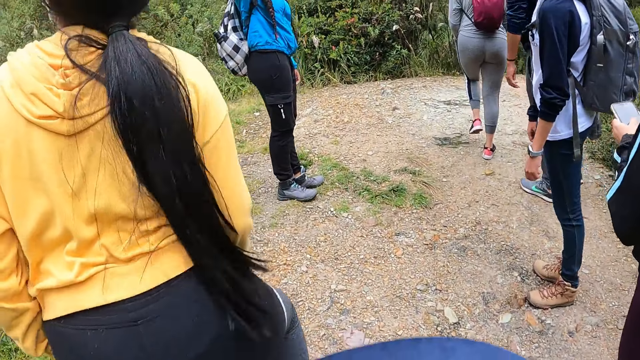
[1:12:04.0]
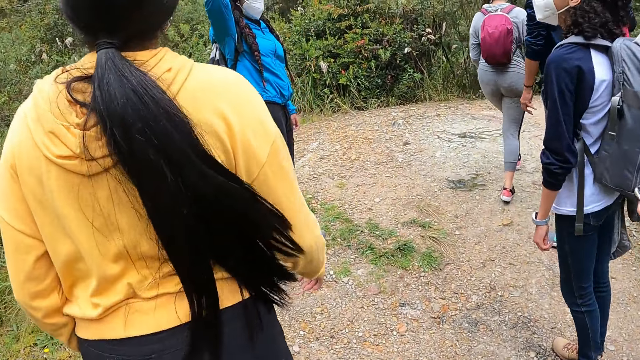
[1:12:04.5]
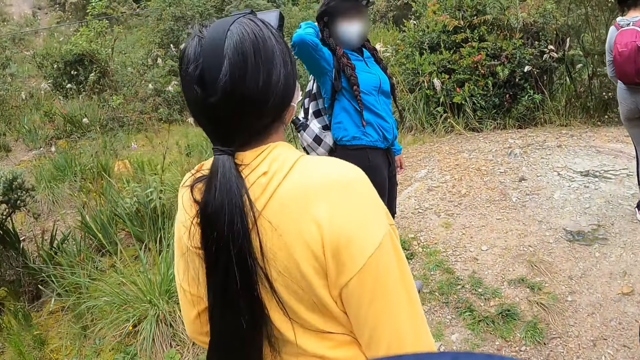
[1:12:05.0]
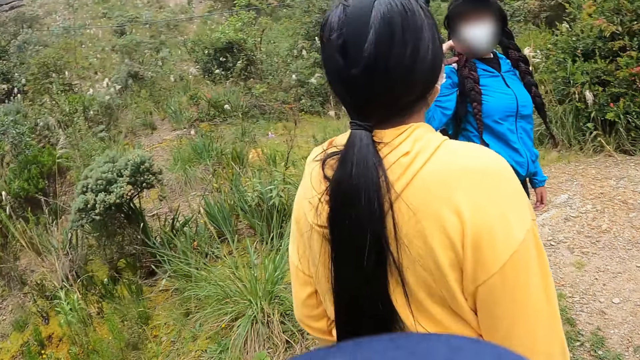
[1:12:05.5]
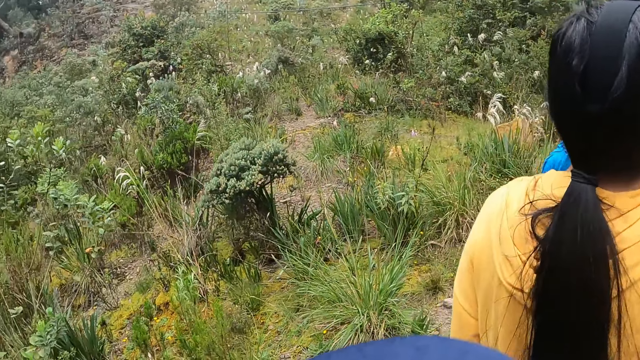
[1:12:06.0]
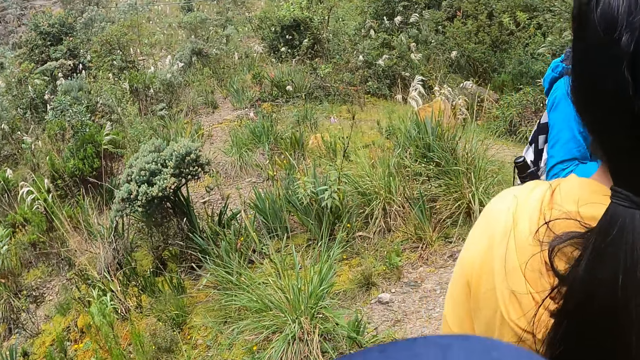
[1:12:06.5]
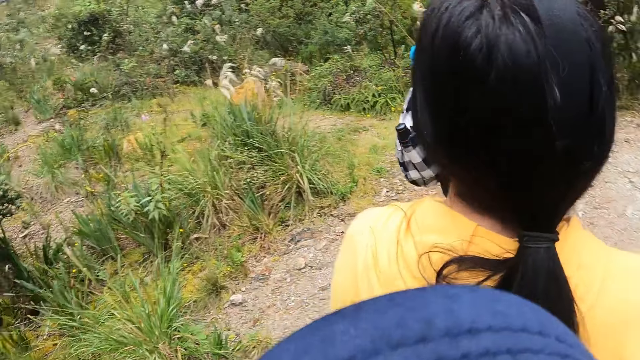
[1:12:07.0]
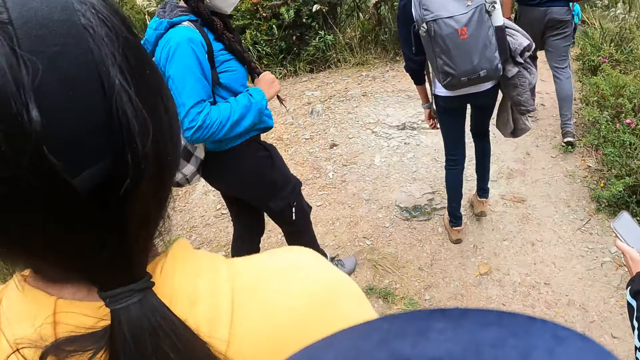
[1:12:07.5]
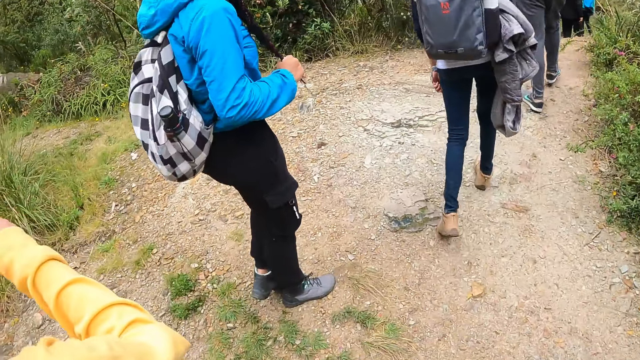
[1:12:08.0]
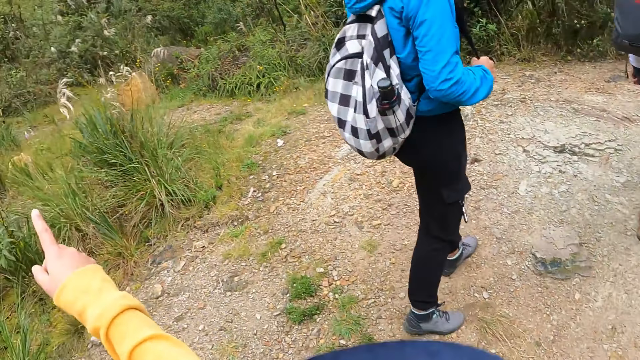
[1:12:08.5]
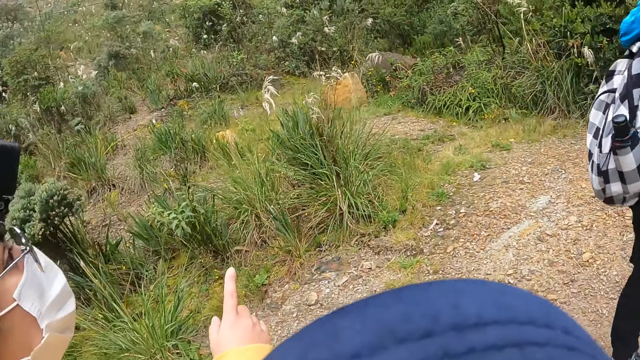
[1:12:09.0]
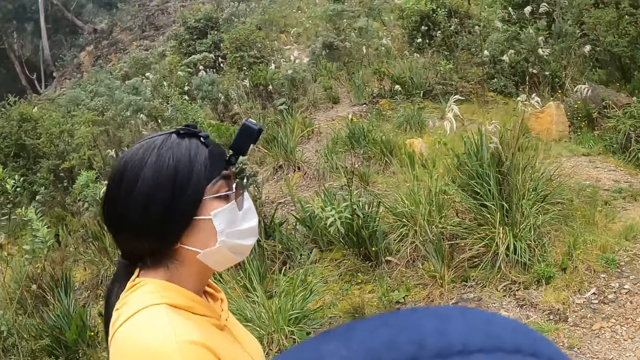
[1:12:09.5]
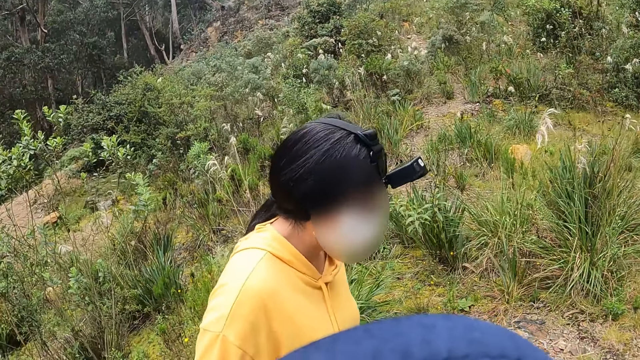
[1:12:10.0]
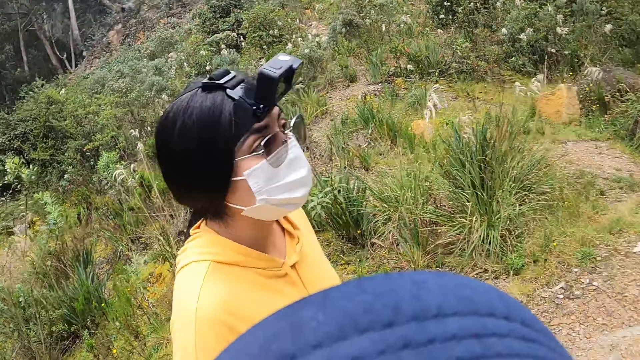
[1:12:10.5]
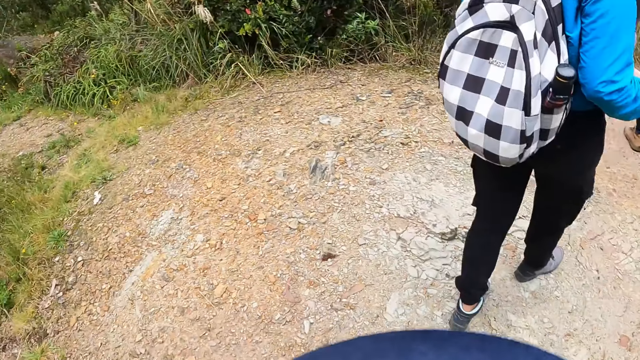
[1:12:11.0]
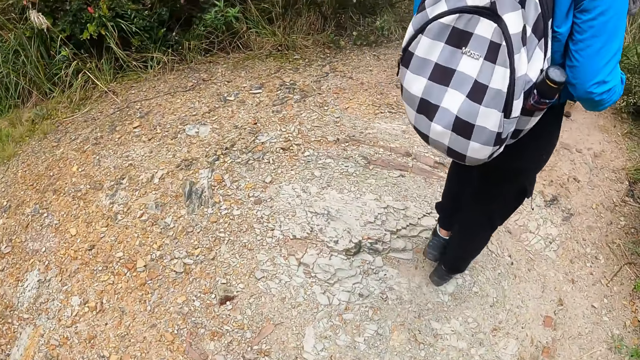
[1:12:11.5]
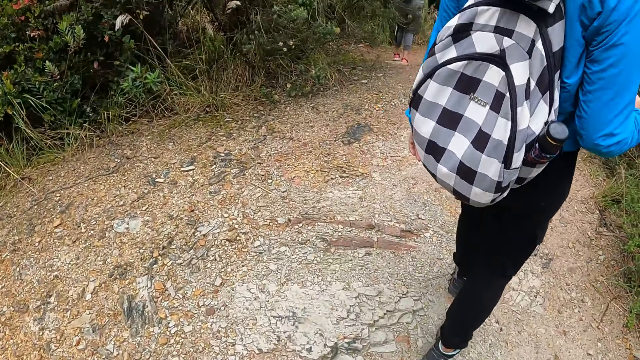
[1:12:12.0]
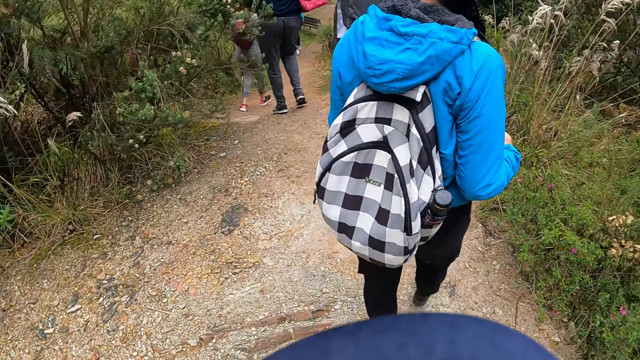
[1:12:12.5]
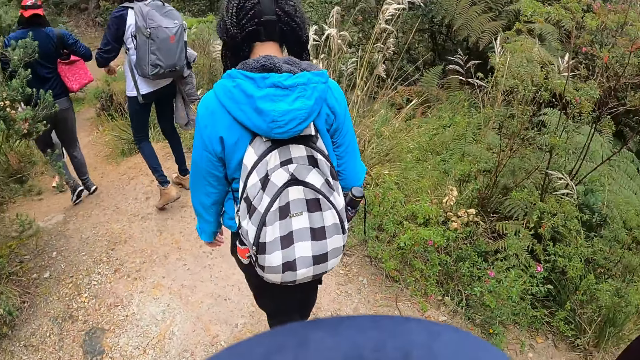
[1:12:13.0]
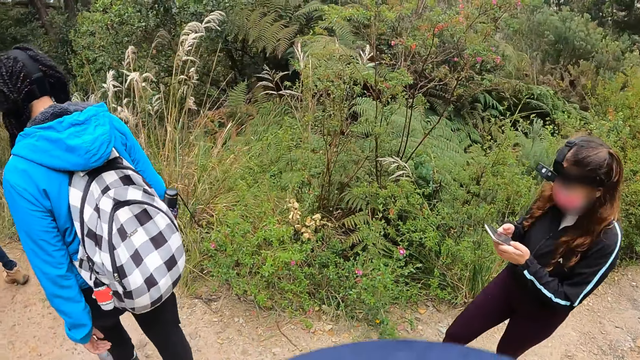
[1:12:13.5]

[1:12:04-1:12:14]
The woman gestures to another woman with her right hand.

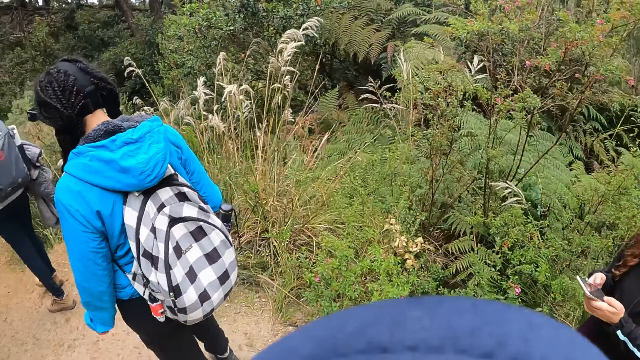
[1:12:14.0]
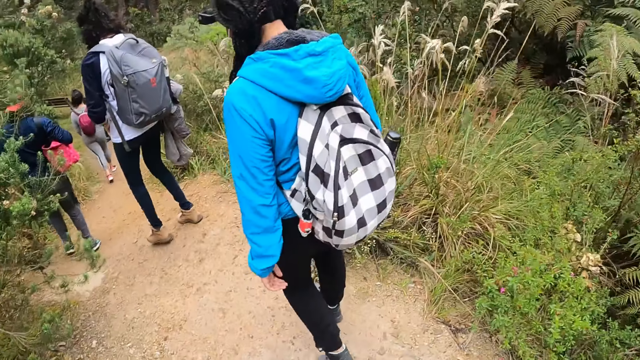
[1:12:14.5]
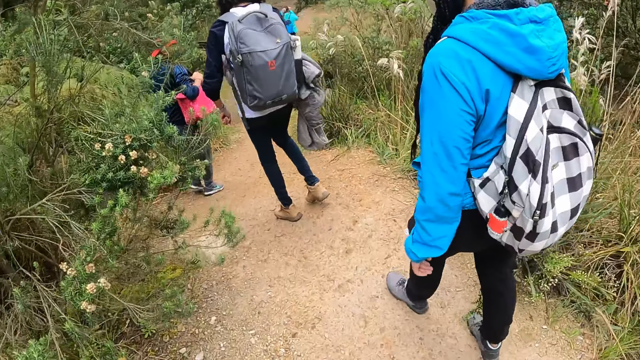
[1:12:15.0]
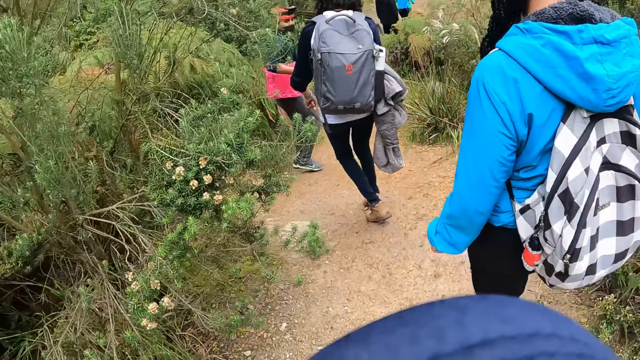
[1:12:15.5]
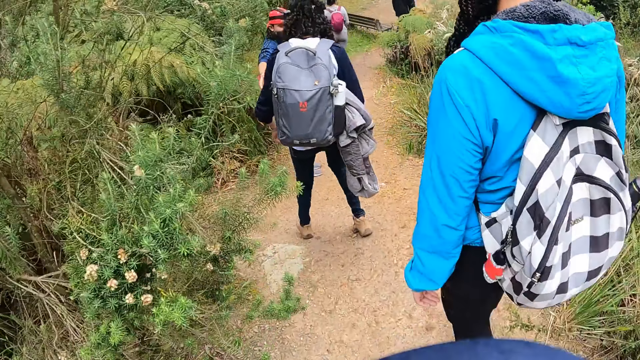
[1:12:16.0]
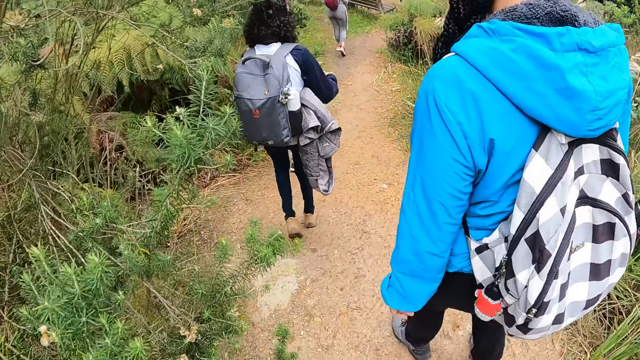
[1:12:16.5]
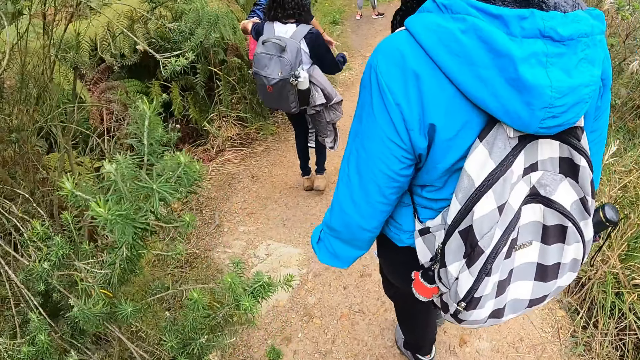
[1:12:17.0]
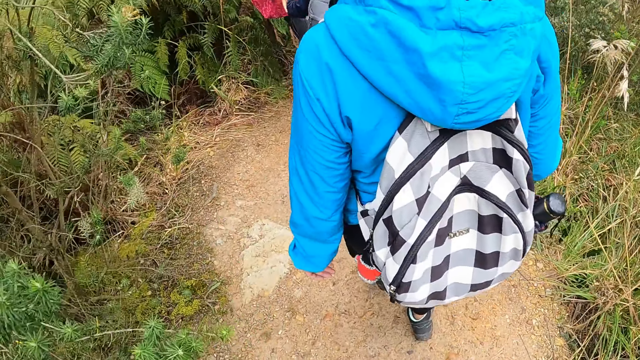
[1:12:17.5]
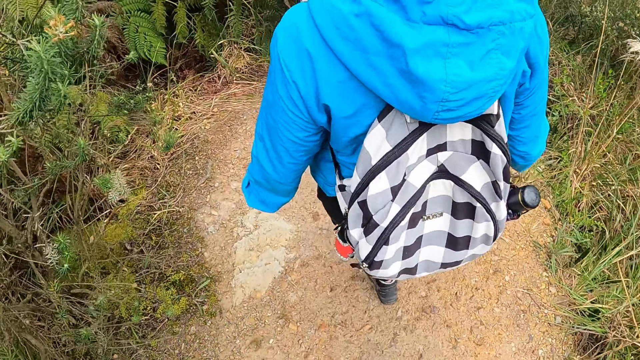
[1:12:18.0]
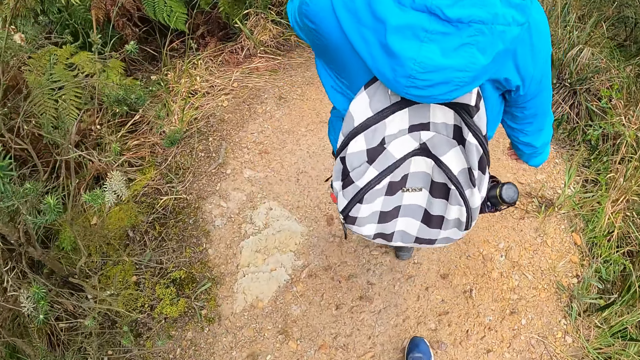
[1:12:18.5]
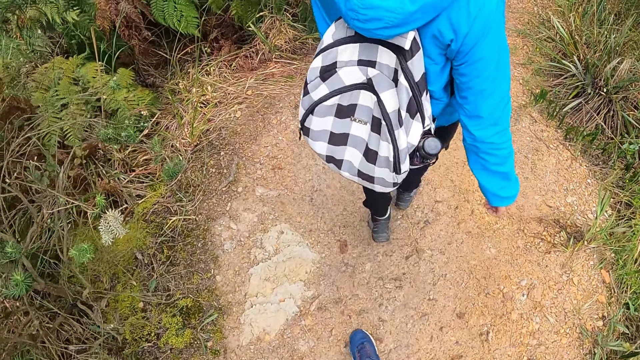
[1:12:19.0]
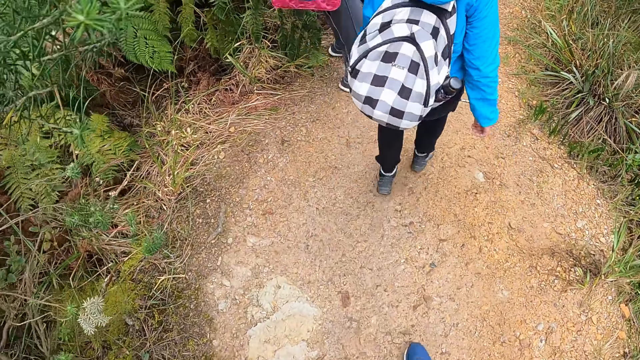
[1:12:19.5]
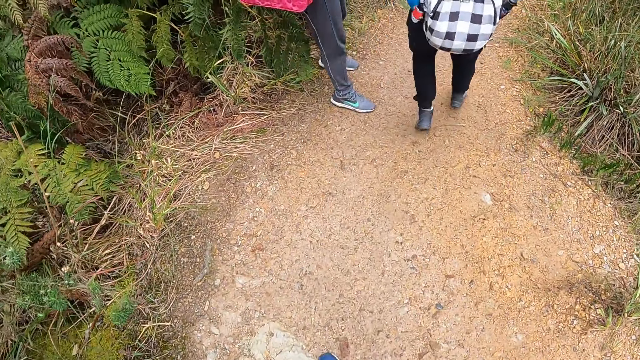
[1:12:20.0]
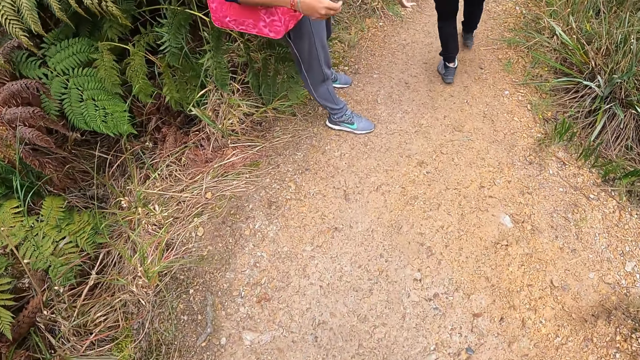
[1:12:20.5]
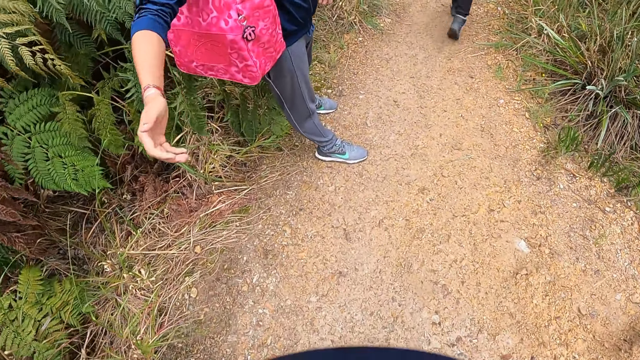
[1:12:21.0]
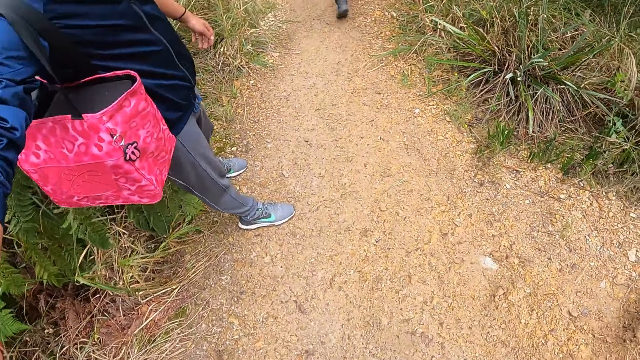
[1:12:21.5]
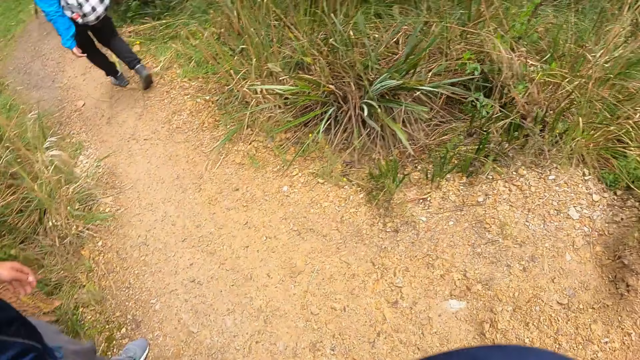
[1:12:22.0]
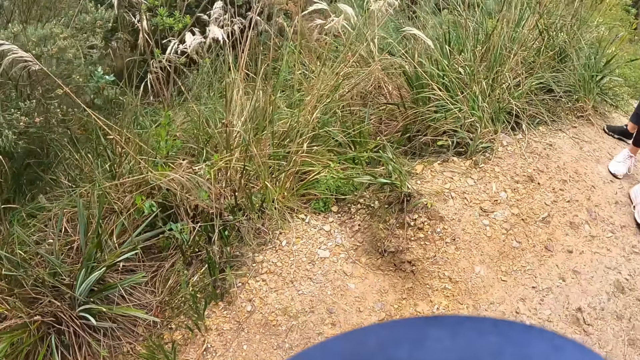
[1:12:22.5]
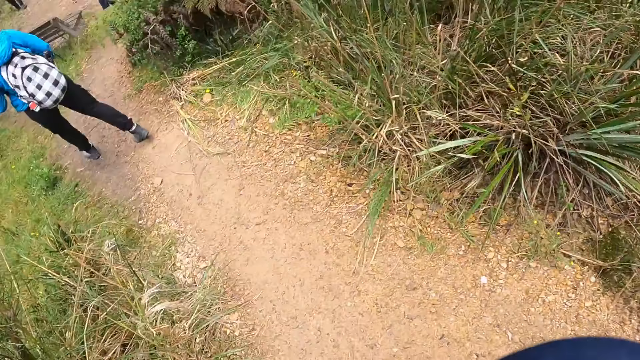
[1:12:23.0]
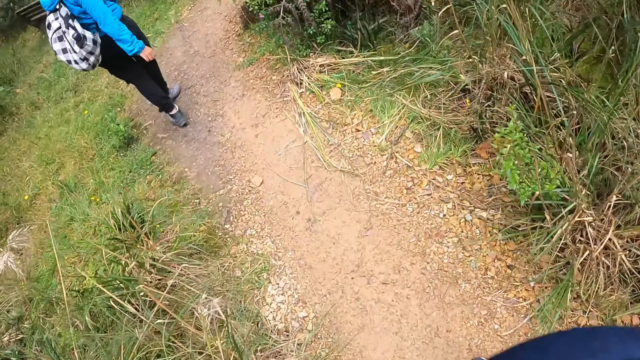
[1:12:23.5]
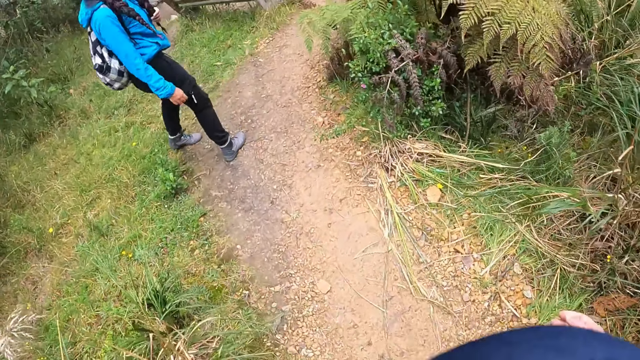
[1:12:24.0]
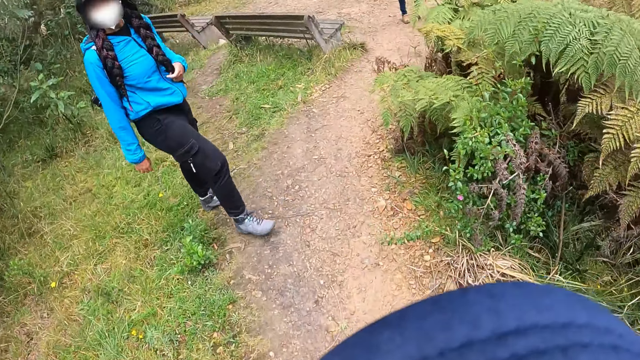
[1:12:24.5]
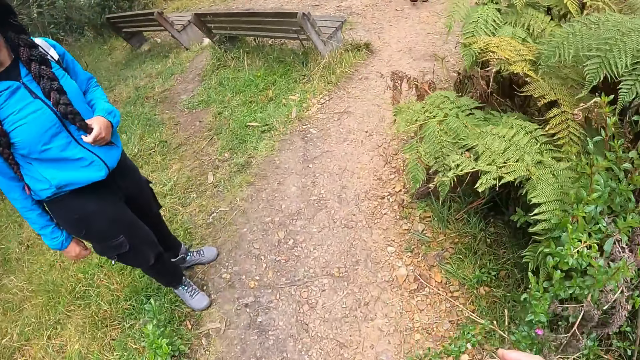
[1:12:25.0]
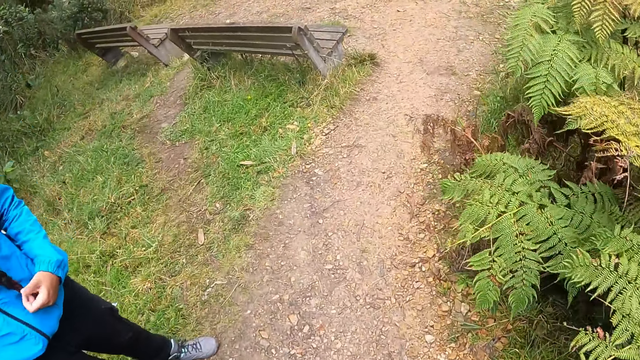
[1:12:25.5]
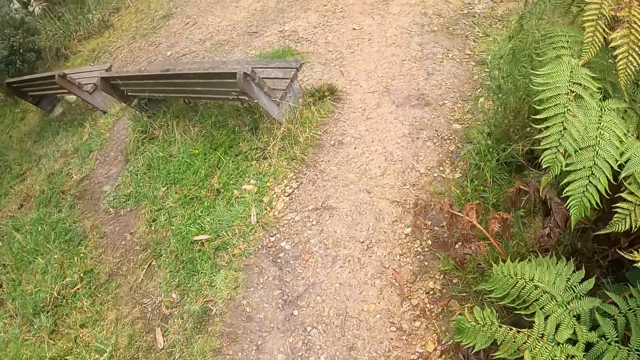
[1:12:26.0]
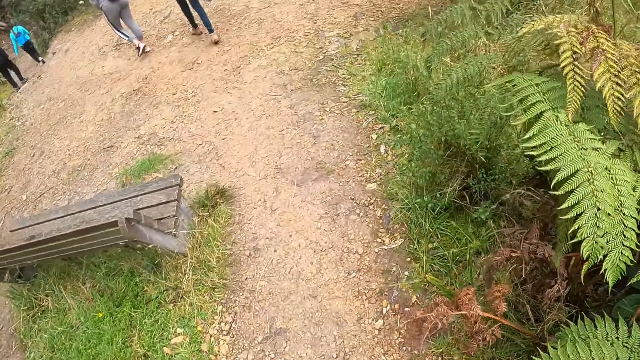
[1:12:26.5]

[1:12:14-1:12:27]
A woman holds another woman with her left hand. The first woman holds the camera wearer with her right hand. The camera wearer touches a man's hand. They look around the grasses and walk around to see nature.
